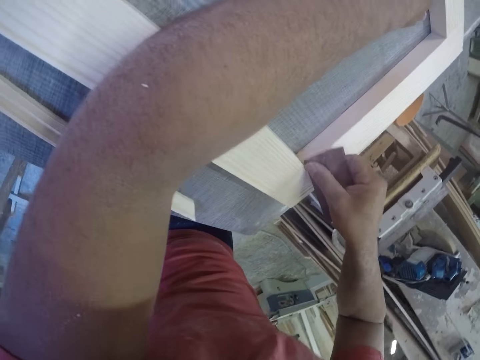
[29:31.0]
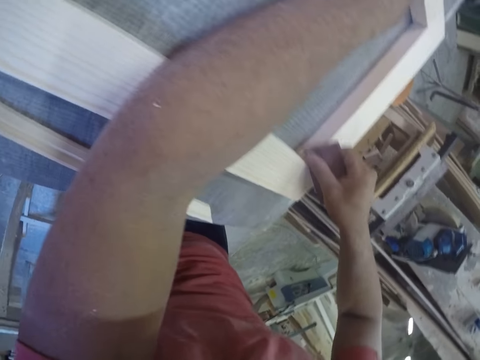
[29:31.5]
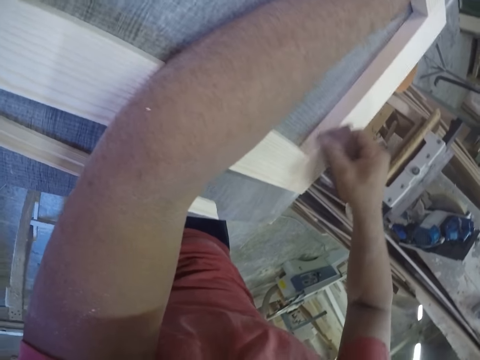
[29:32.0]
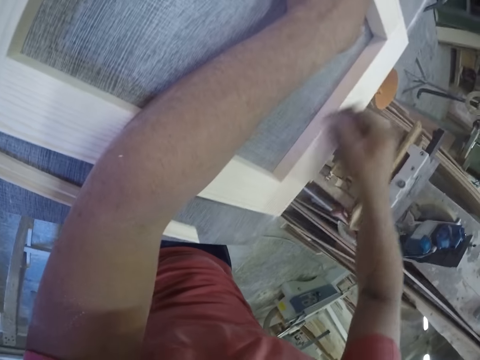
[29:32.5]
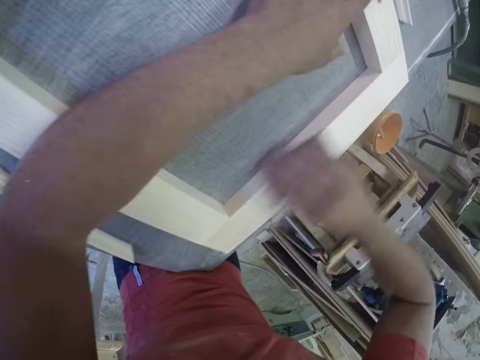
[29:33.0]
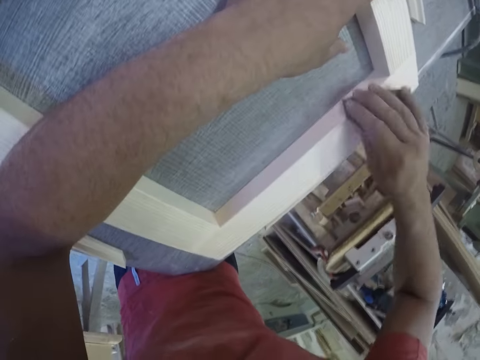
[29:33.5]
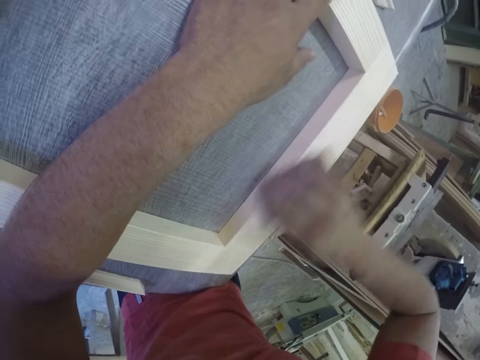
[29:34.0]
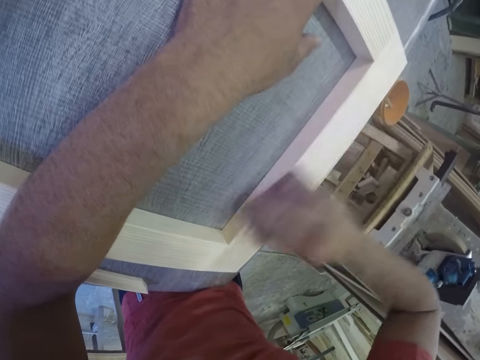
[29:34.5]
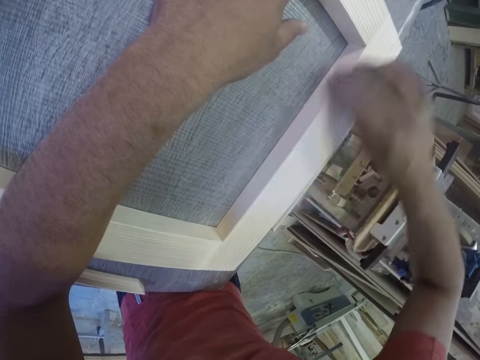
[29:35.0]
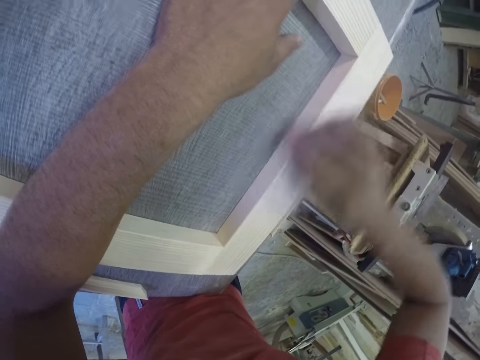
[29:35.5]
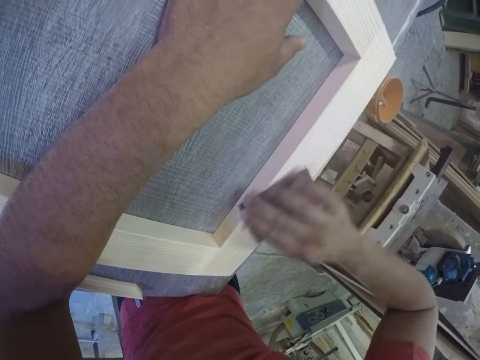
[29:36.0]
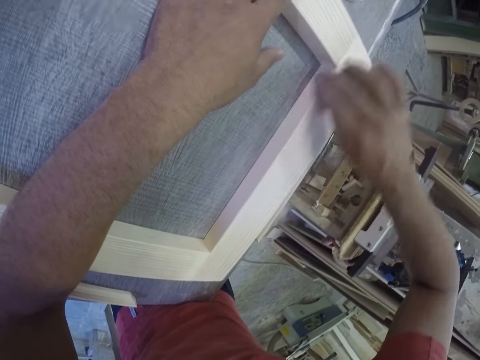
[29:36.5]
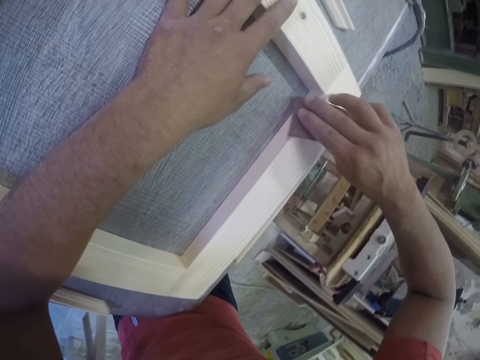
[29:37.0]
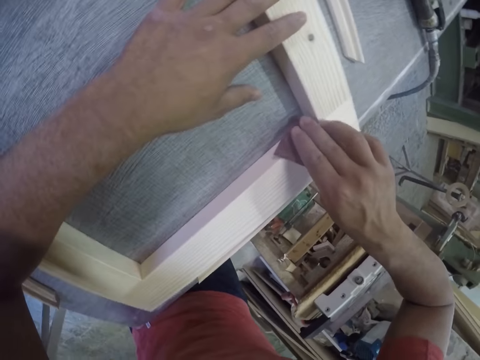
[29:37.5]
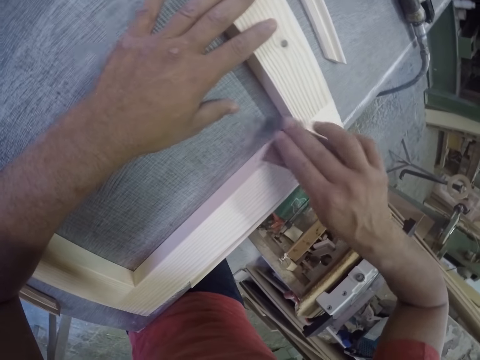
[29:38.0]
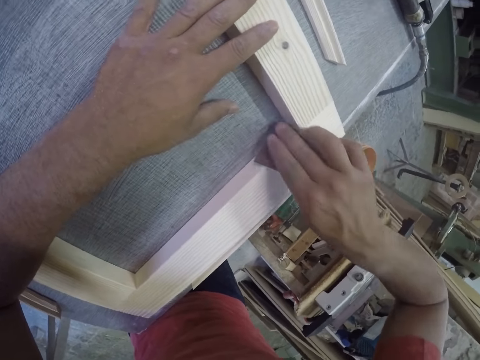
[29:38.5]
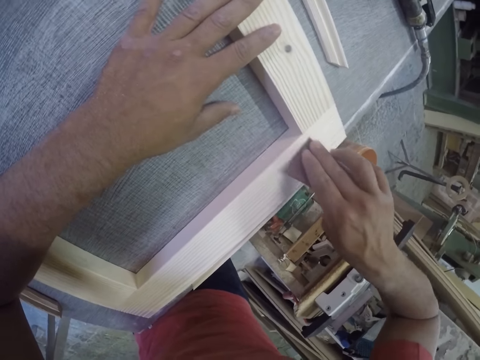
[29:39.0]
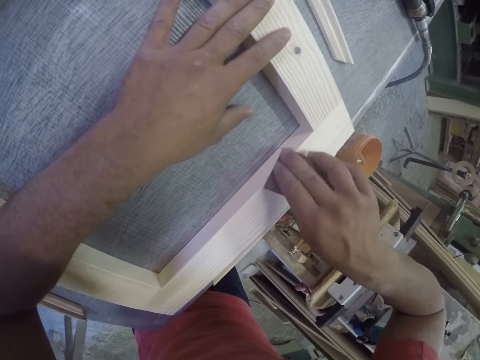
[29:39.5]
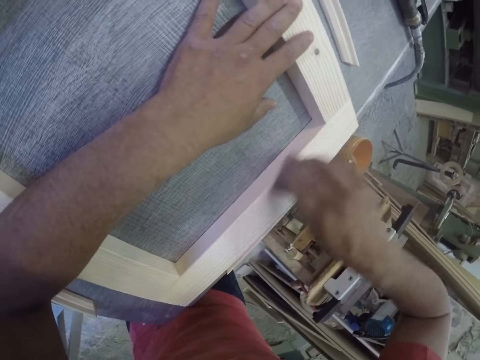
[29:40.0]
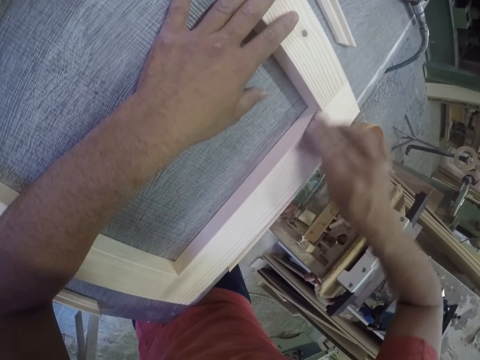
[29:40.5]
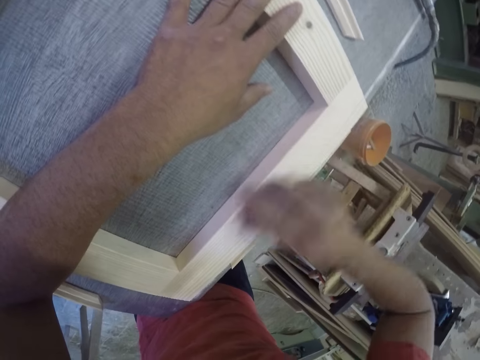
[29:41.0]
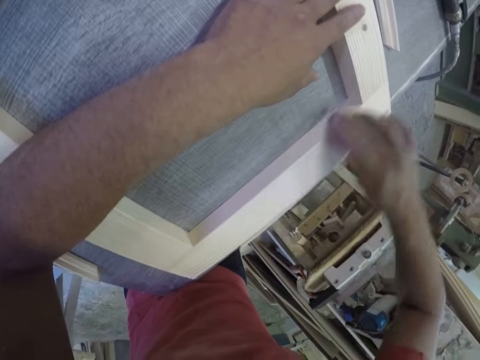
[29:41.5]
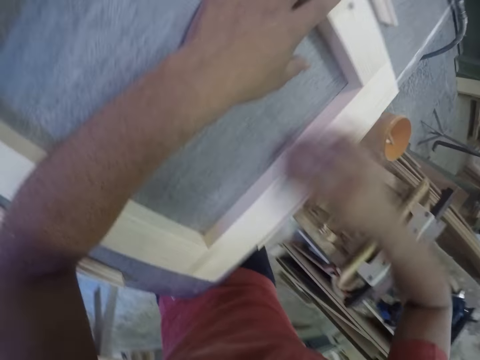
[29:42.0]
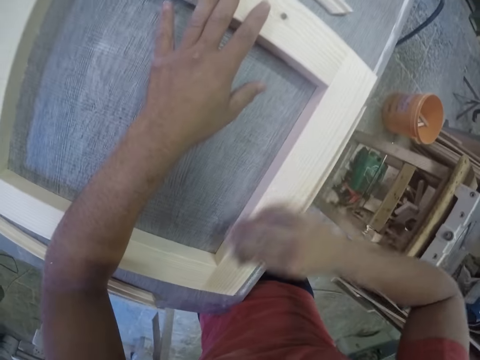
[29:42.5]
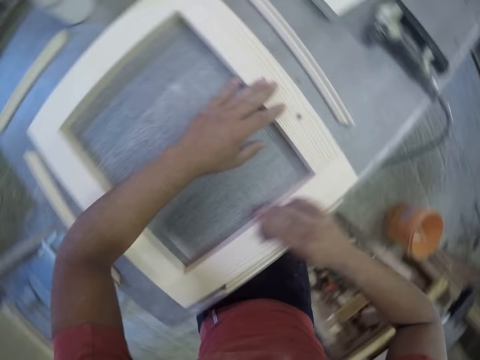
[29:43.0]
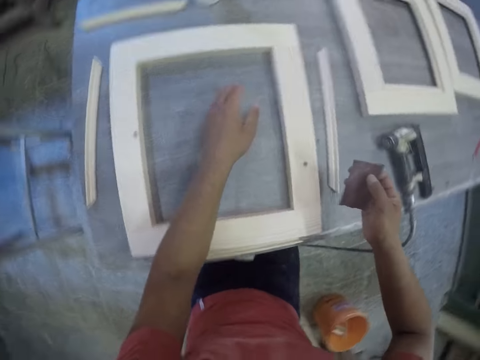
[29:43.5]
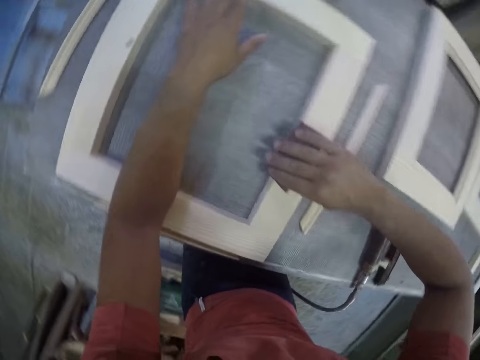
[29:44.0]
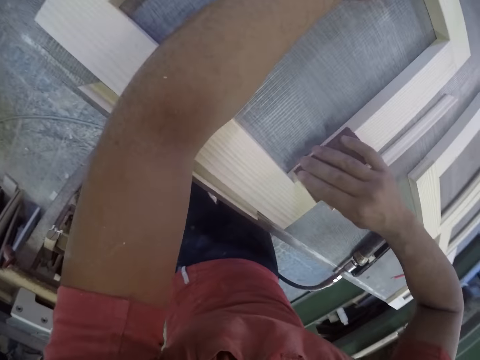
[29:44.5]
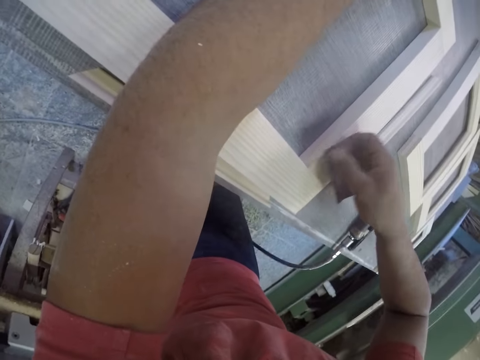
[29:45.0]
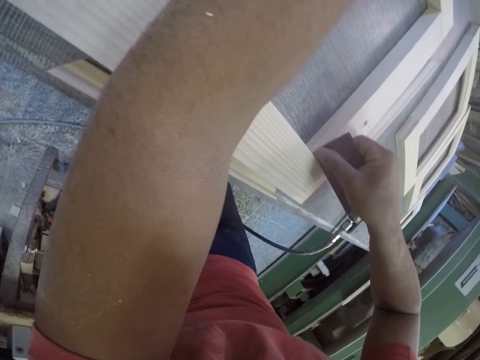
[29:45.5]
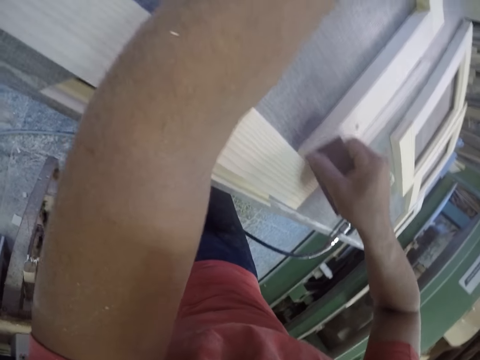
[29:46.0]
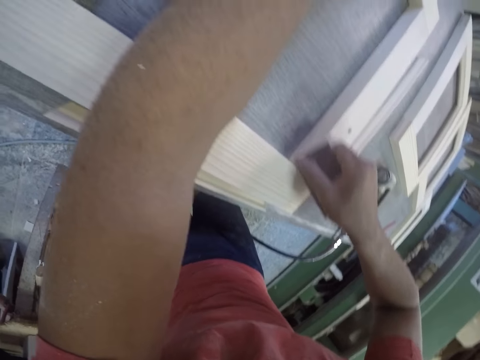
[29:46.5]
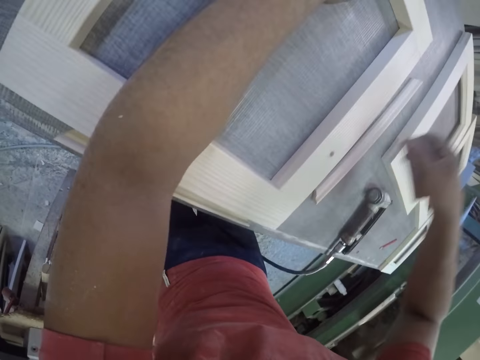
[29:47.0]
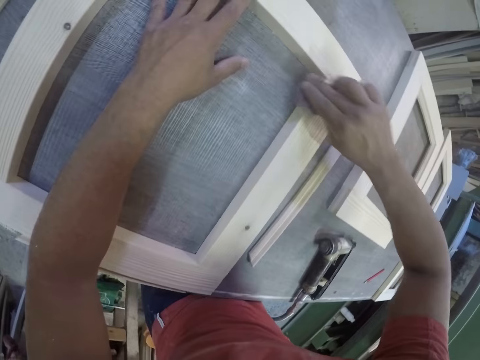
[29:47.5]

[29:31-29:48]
The camera wearer scrubs the frame with a sandpaper.

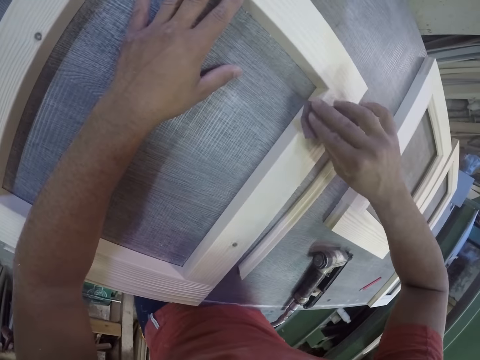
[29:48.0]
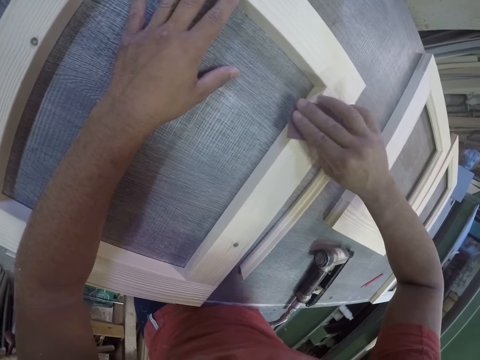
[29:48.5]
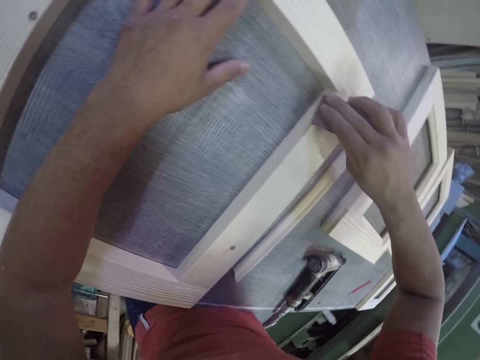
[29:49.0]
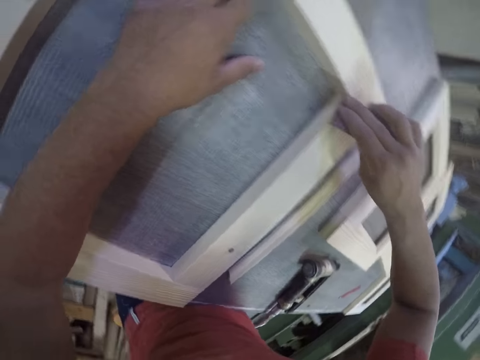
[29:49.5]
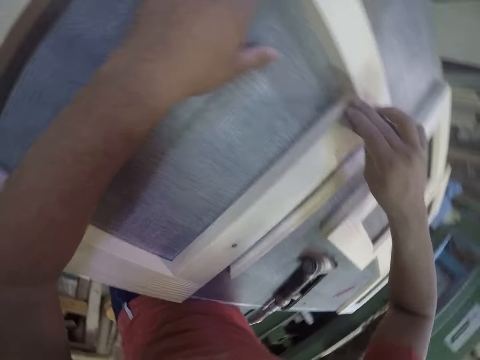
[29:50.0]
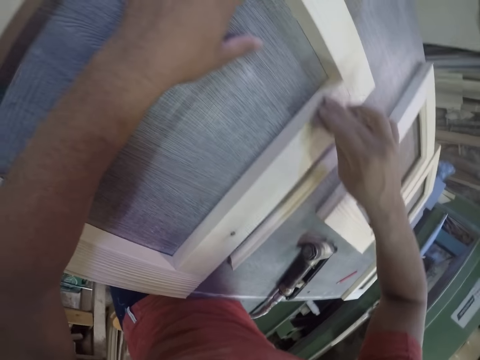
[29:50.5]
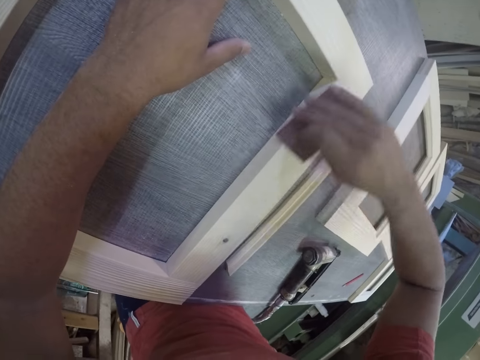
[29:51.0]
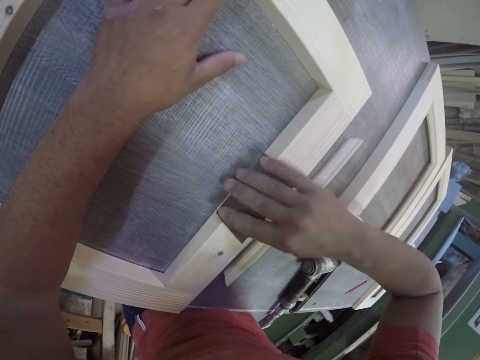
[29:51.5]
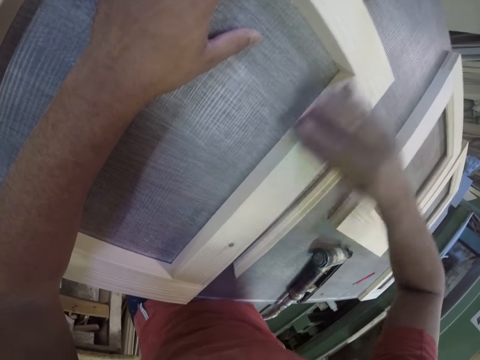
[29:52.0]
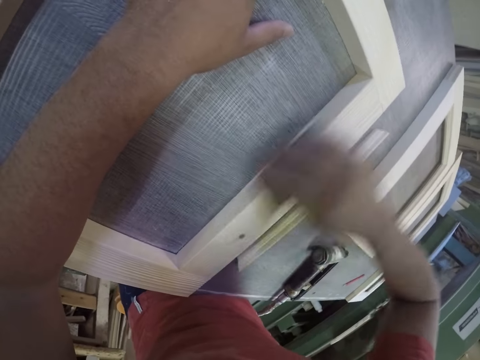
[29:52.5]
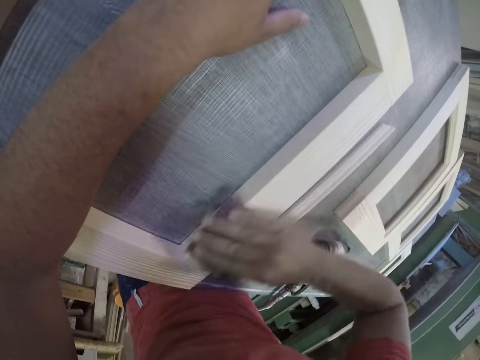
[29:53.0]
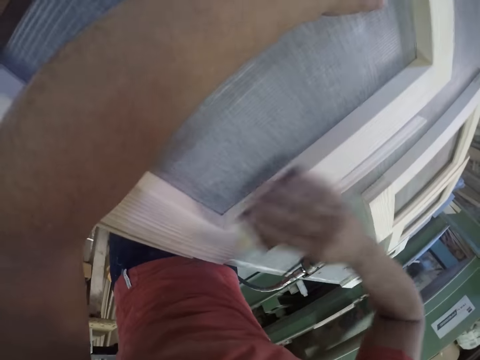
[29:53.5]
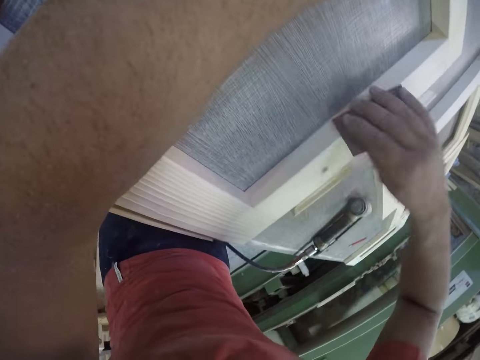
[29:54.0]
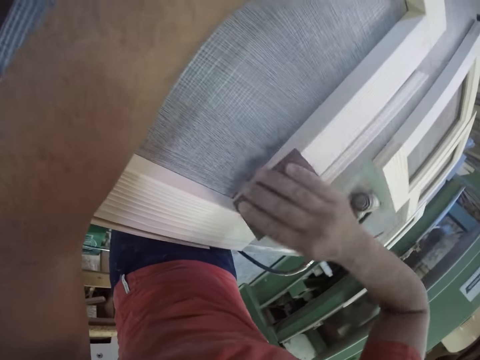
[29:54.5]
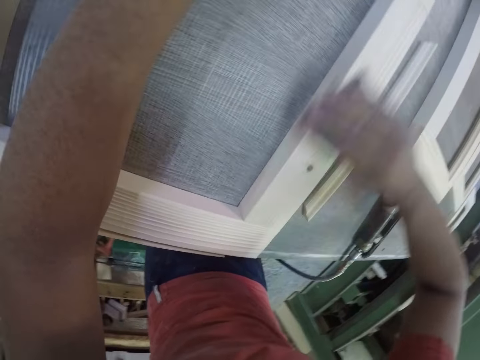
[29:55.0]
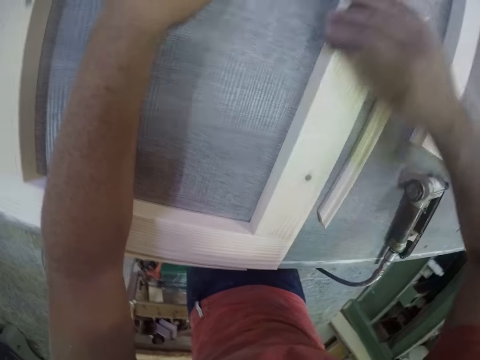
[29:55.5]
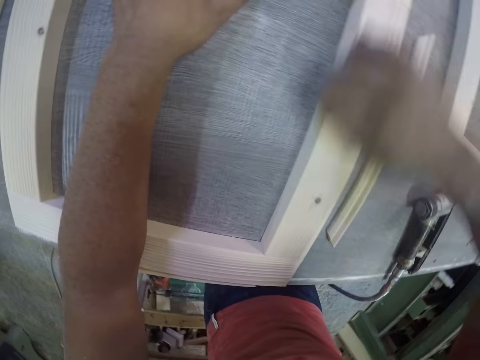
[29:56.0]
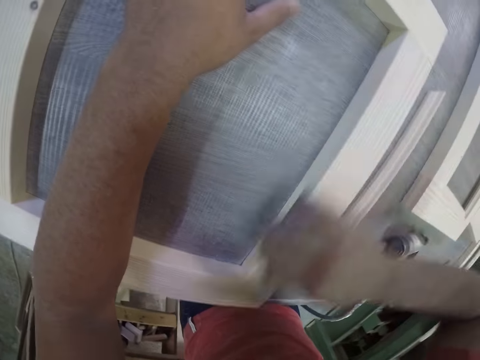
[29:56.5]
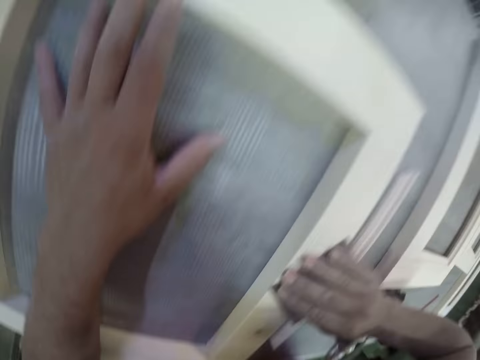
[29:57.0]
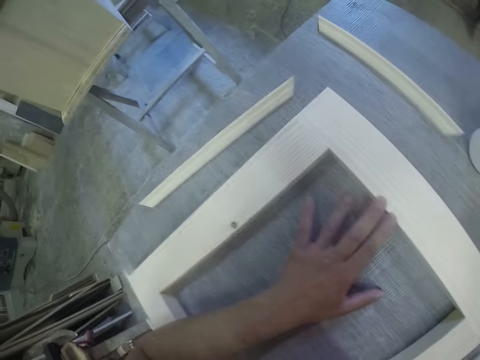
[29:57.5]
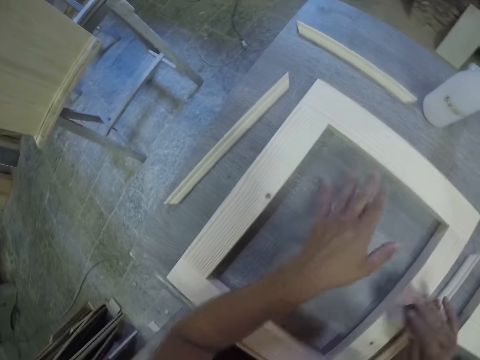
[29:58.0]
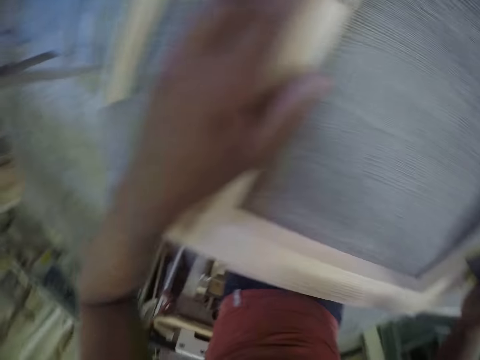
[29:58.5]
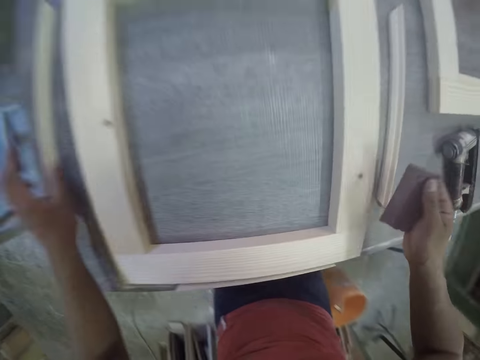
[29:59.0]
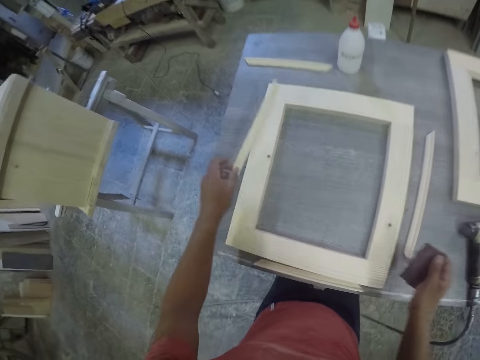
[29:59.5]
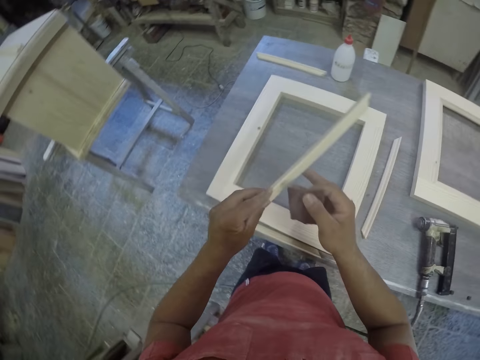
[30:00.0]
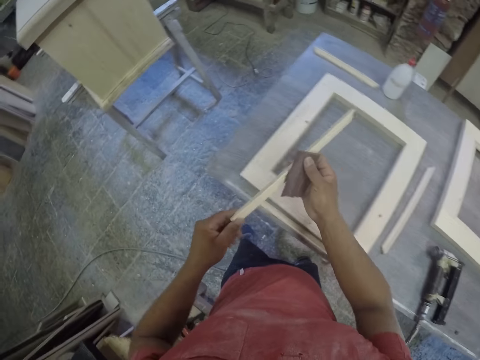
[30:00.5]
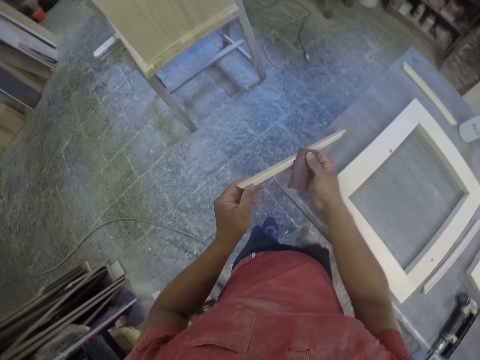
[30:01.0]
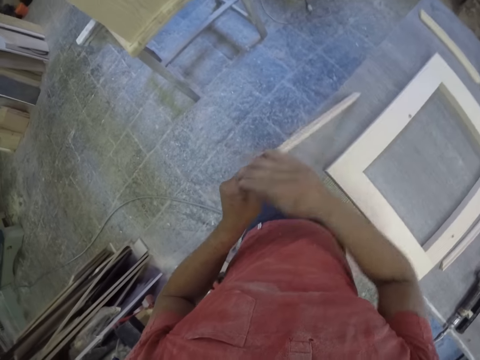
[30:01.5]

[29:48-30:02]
The camera wearer picks up a piece of wood. They scrub the piece of wood with a sandpaper.
